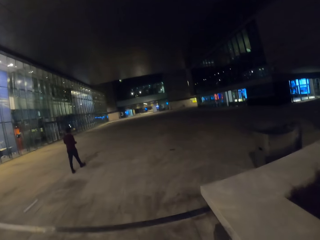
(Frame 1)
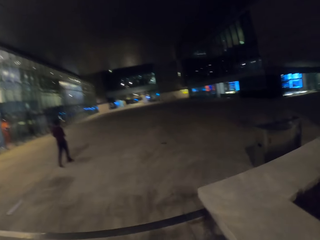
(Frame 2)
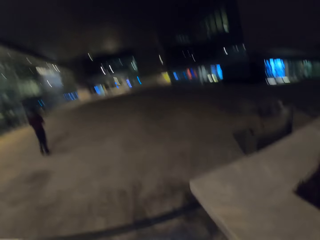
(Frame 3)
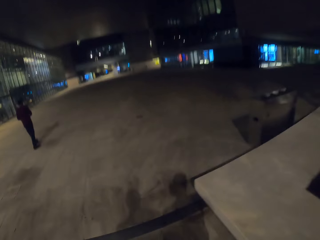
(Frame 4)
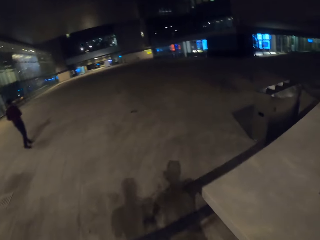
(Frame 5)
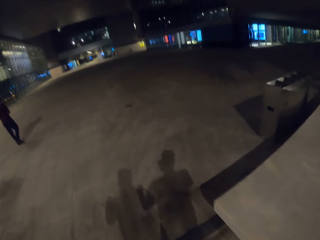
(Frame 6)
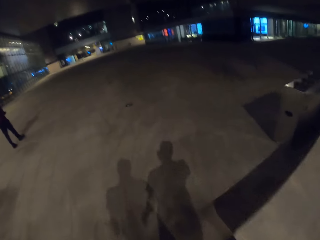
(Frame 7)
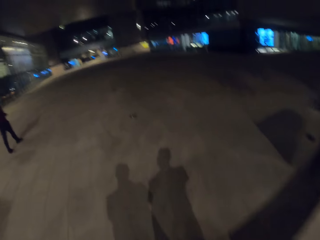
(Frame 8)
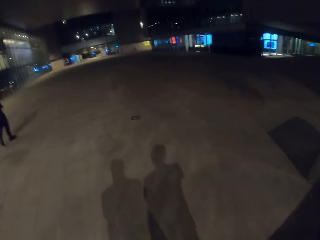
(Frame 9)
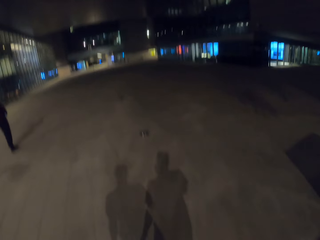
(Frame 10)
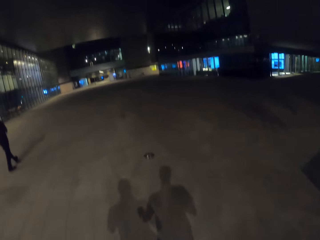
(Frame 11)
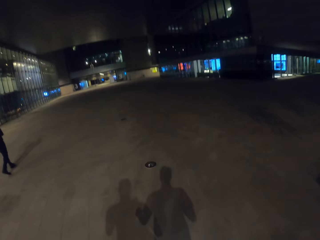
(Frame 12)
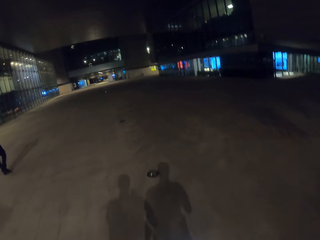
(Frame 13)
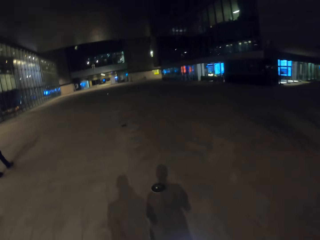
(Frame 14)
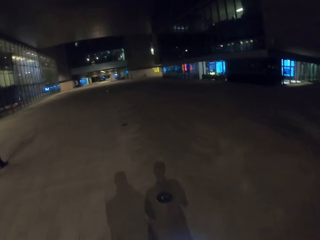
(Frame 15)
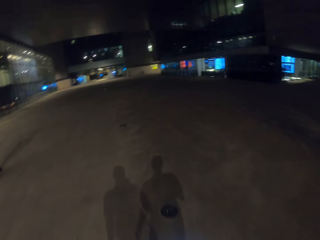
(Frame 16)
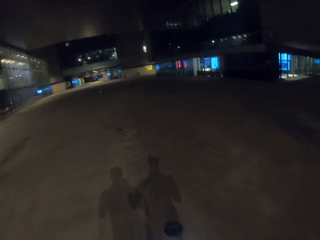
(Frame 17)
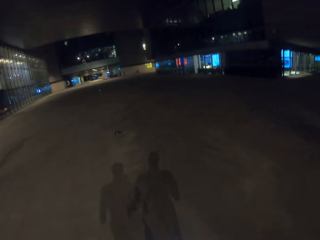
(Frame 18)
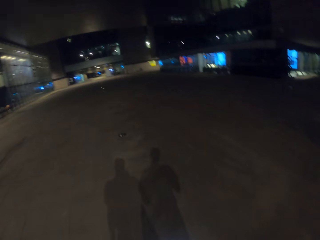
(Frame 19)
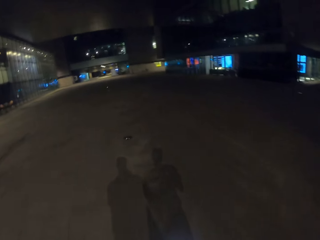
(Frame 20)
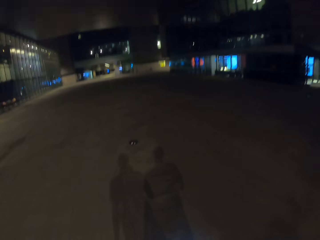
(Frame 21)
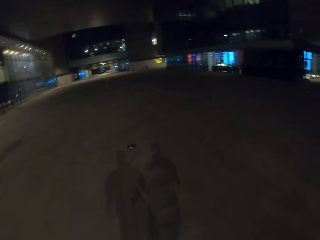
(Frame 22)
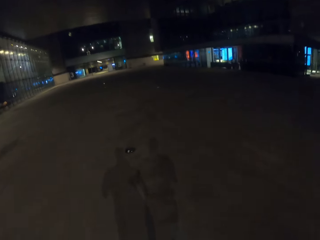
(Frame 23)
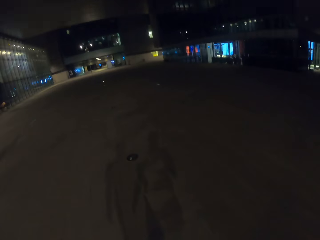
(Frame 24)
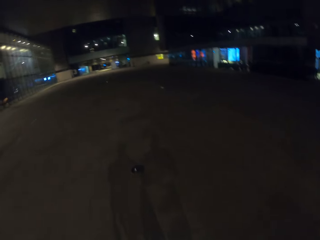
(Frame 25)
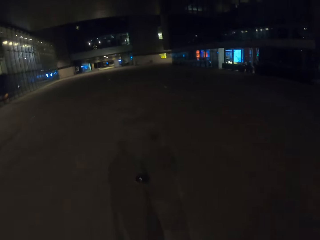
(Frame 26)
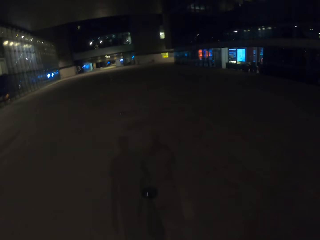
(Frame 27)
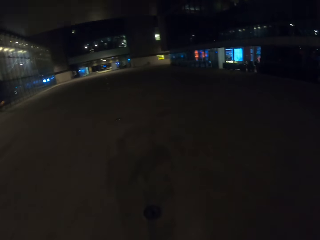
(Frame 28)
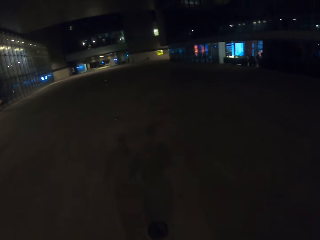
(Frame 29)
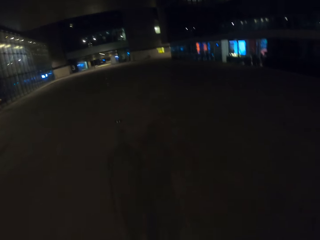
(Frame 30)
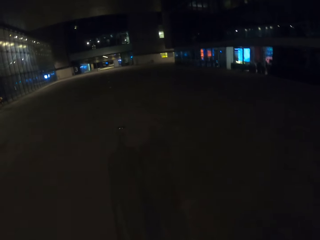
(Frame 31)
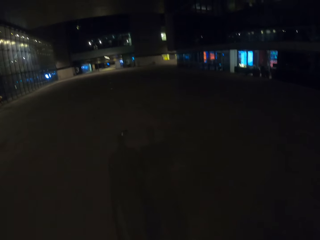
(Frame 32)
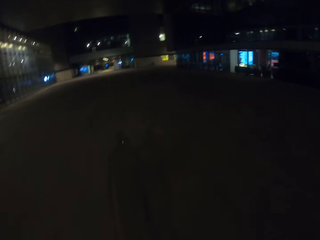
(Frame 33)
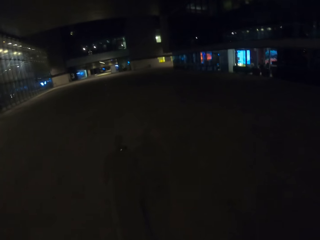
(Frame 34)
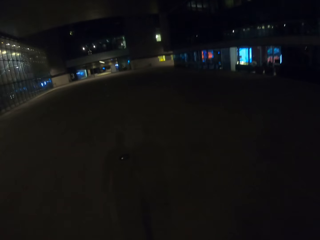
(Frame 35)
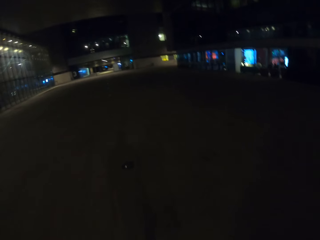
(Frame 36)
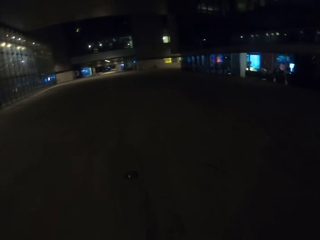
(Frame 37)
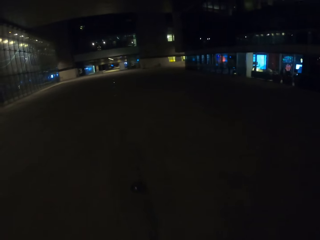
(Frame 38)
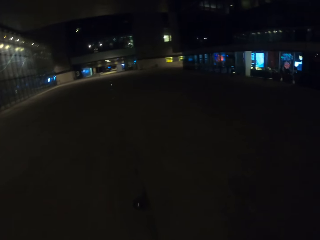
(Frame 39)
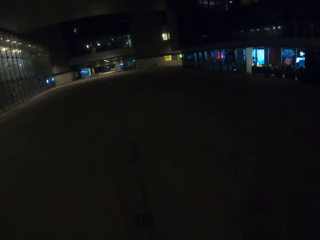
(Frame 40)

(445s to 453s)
The camera wearer passes the person.

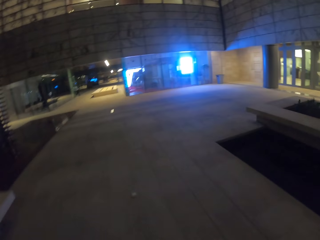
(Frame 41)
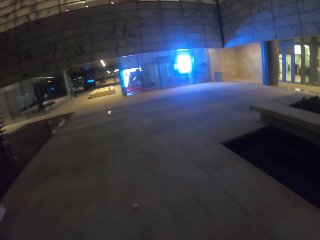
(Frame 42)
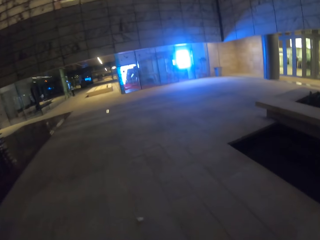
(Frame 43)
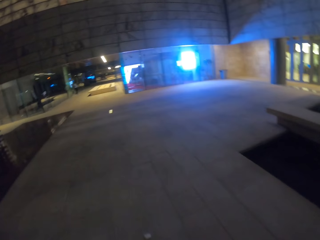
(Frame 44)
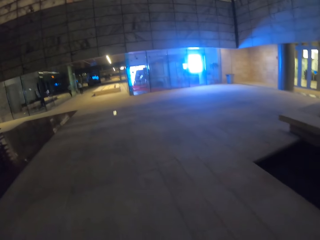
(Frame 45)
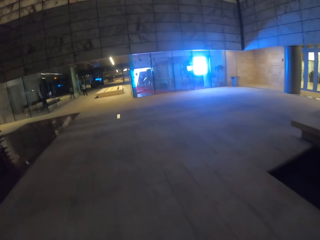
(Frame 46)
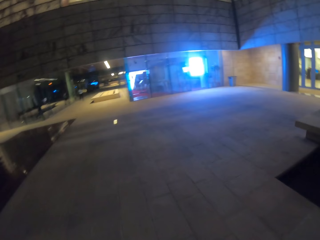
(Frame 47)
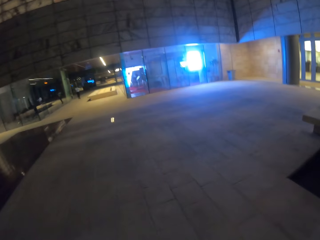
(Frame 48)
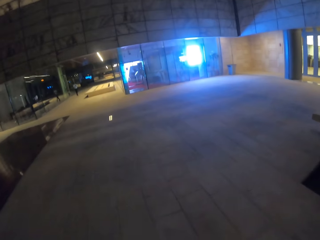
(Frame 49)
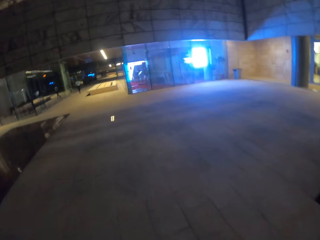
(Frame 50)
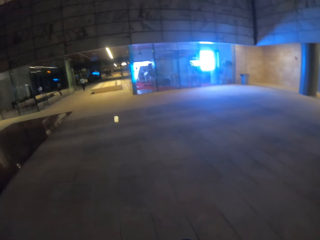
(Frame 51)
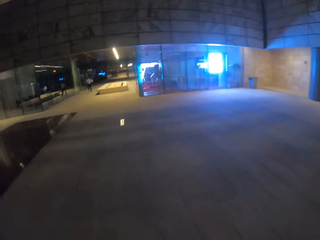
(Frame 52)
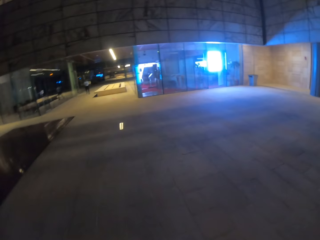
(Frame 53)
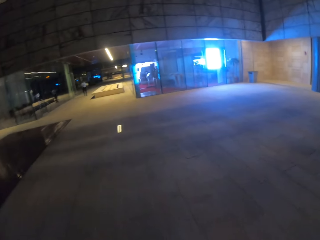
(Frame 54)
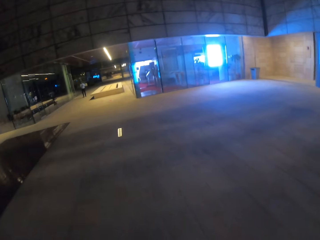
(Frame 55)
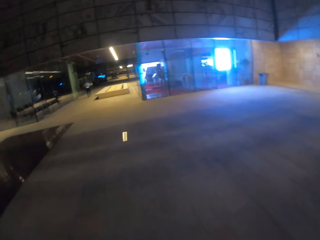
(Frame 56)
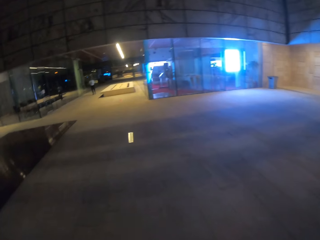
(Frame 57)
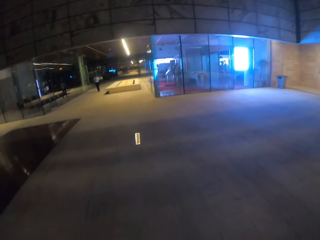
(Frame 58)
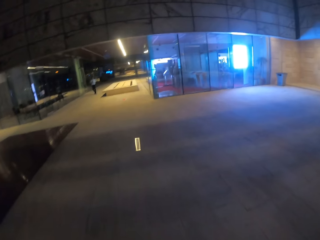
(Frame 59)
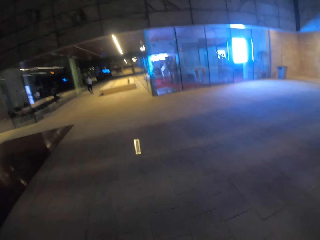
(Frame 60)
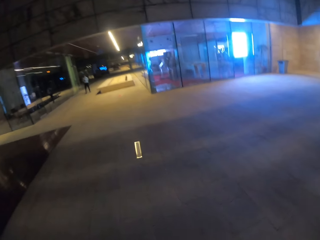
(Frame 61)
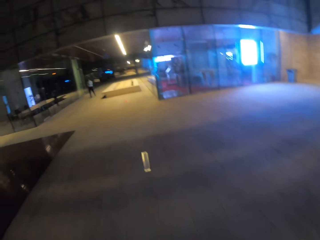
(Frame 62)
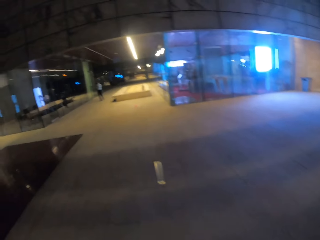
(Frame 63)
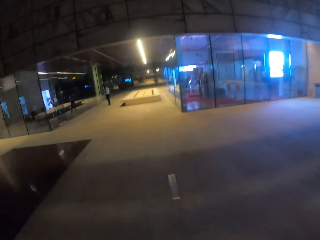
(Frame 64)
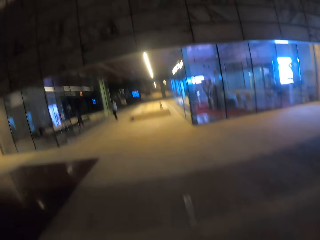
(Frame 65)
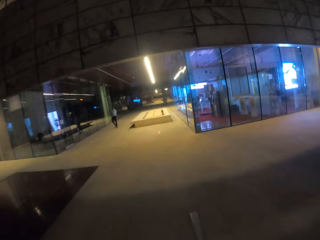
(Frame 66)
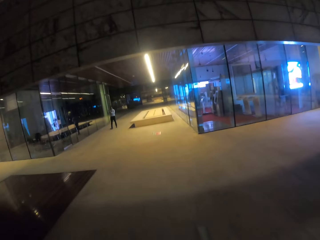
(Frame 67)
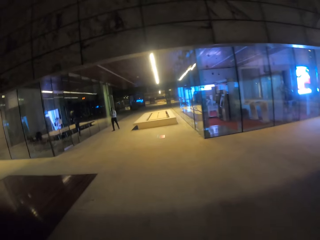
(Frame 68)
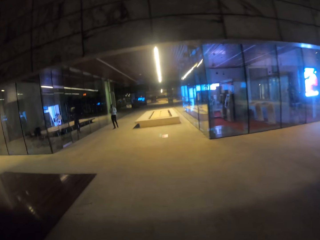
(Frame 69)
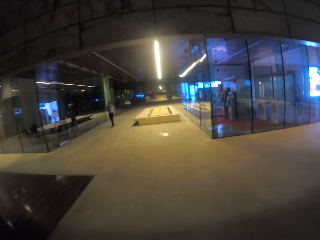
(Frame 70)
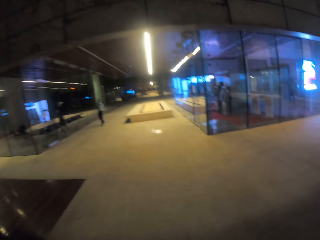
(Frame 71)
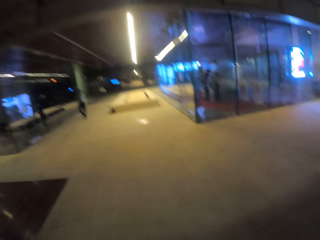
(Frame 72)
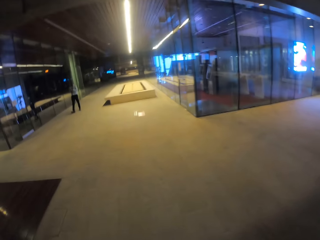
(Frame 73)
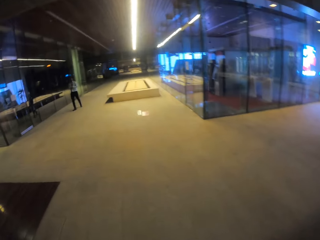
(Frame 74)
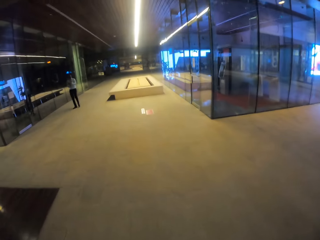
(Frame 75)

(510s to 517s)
A man walks towards the camera wearer.

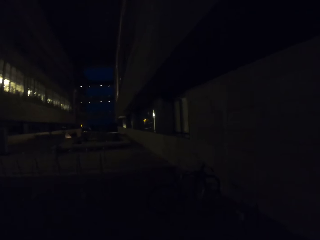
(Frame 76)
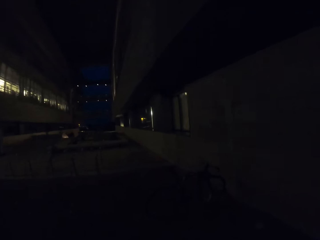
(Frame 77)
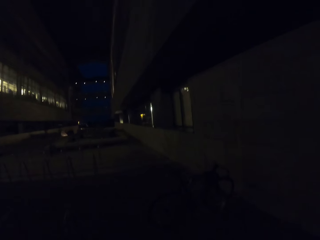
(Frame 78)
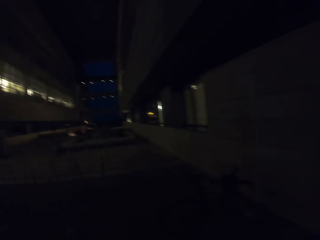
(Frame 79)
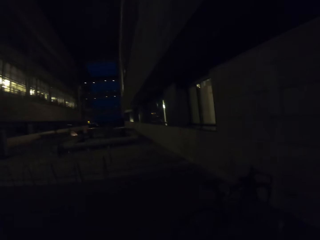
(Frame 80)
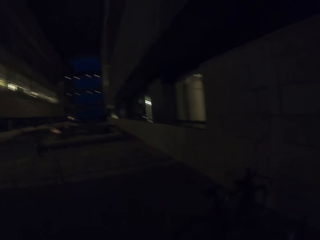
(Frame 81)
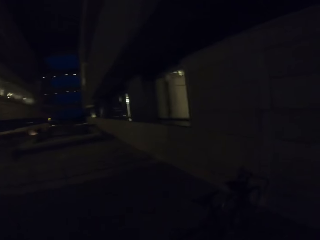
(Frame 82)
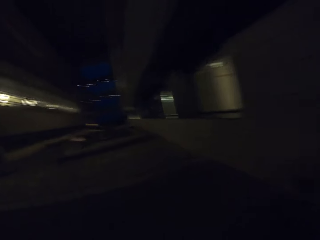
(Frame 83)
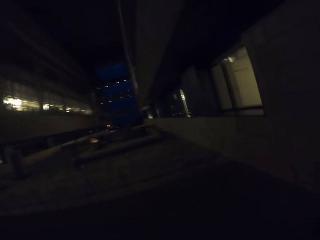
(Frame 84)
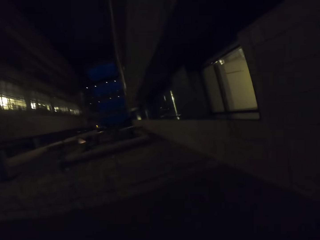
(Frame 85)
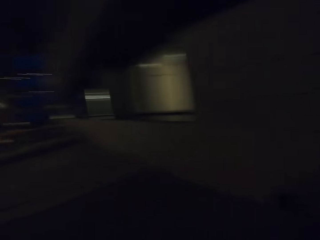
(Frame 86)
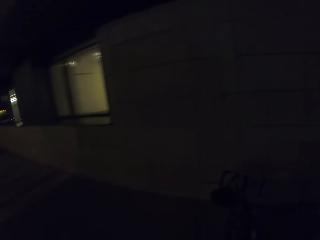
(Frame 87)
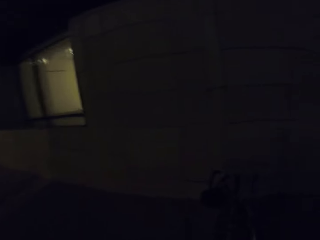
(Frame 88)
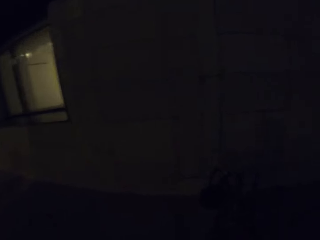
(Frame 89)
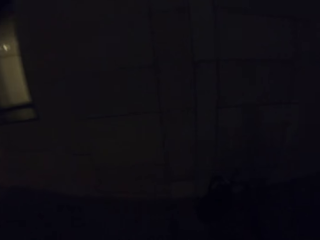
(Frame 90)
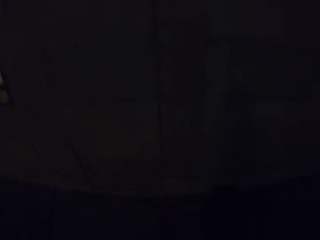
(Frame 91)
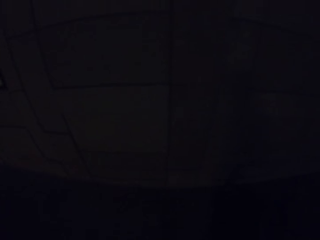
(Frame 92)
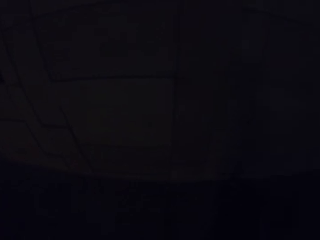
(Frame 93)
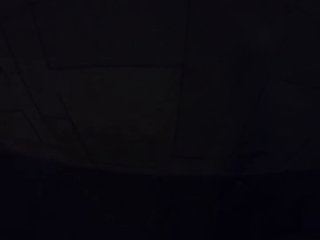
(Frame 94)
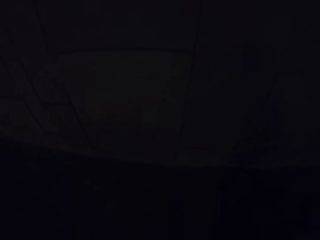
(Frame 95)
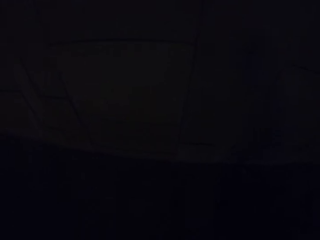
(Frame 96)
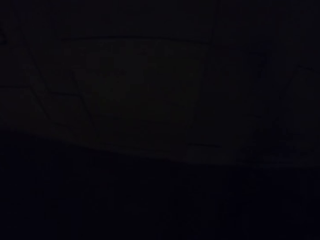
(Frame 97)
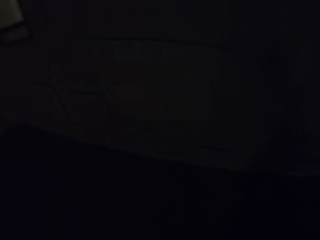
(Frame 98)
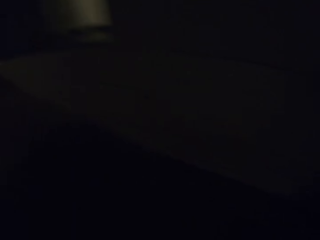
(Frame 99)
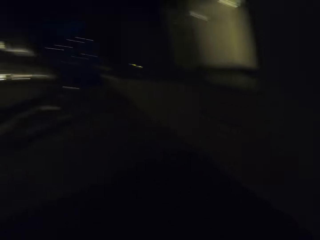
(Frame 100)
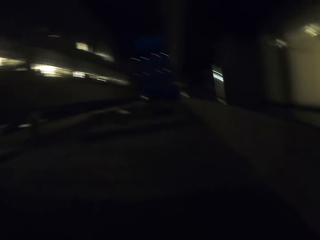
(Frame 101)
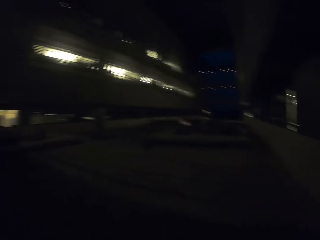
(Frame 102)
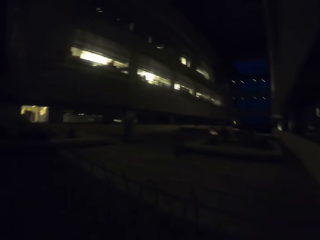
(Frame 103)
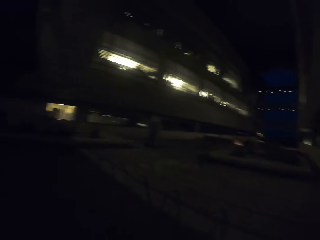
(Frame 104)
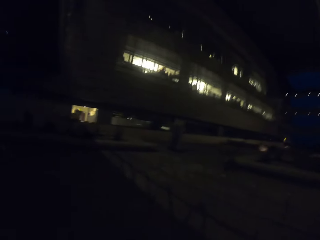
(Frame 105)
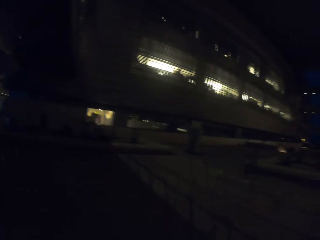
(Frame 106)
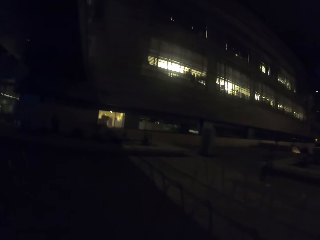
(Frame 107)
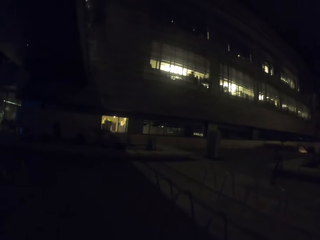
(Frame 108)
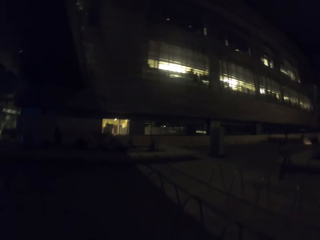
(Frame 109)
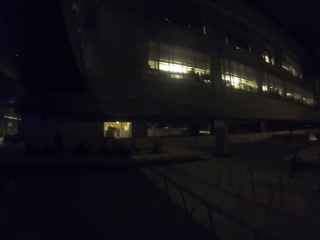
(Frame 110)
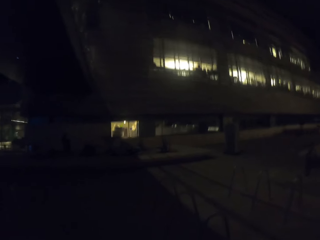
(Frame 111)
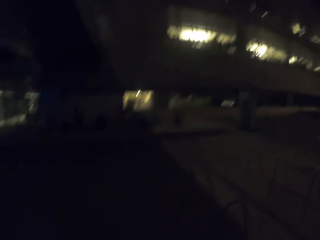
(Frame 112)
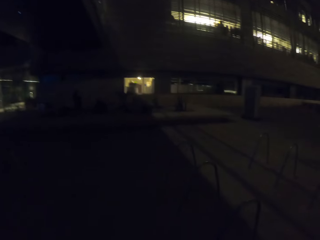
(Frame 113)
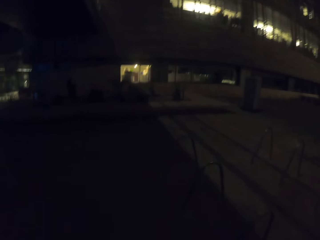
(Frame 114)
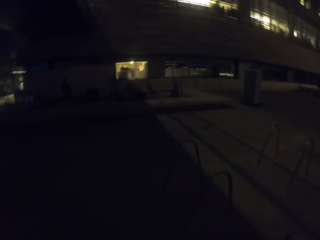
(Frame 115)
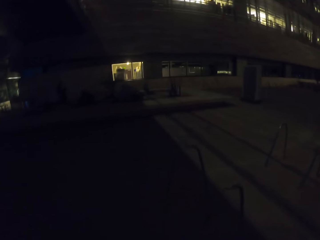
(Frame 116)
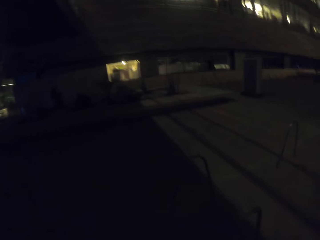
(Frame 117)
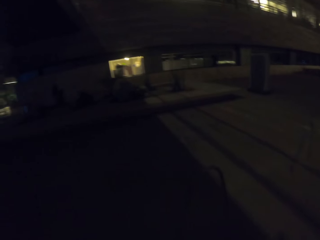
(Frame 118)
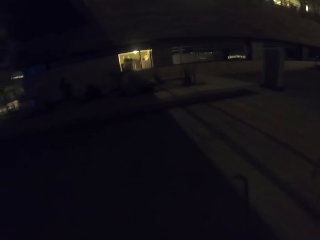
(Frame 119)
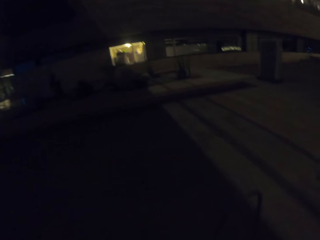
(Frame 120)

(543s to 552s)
The camera wearer looks around. They pick up a helmet on a bike. They check the bicycle. They walk around.
